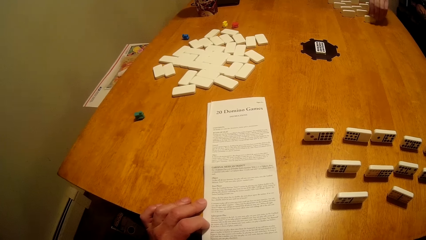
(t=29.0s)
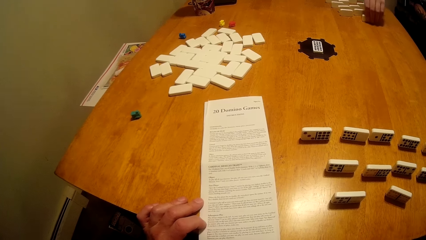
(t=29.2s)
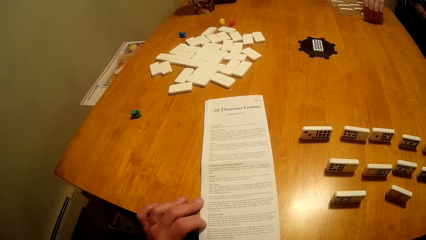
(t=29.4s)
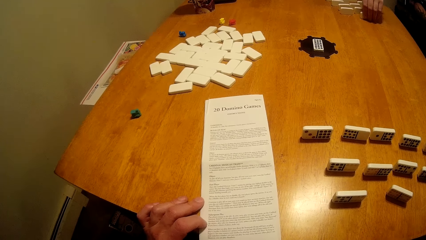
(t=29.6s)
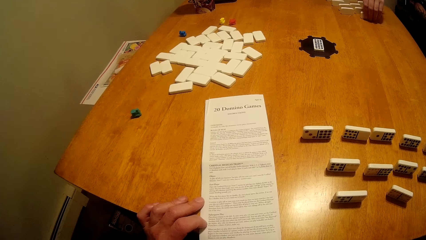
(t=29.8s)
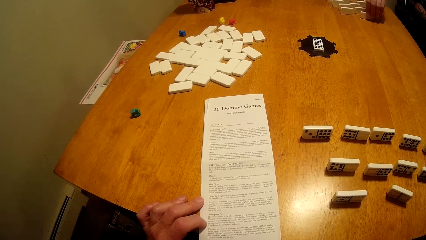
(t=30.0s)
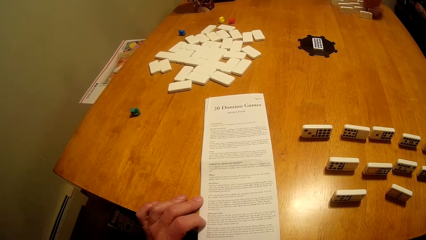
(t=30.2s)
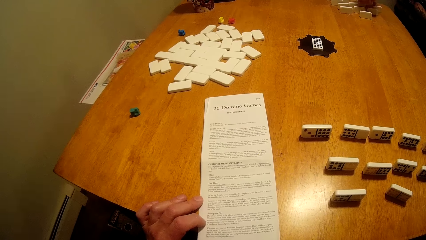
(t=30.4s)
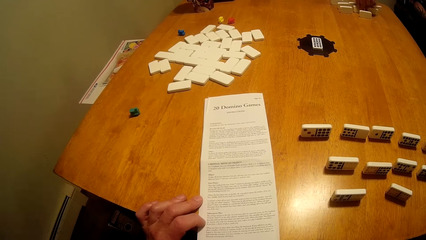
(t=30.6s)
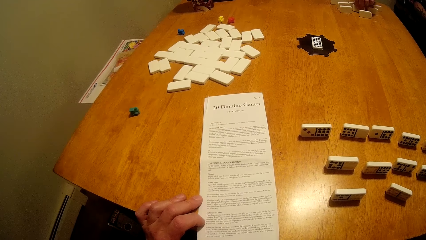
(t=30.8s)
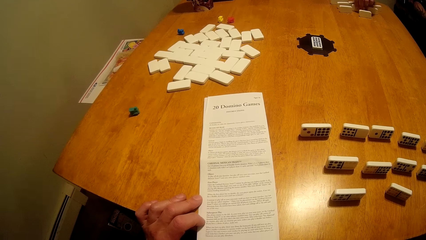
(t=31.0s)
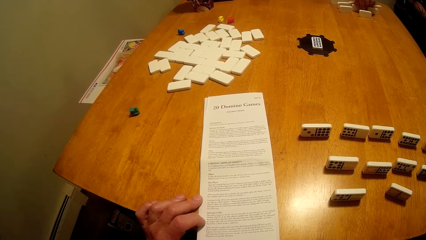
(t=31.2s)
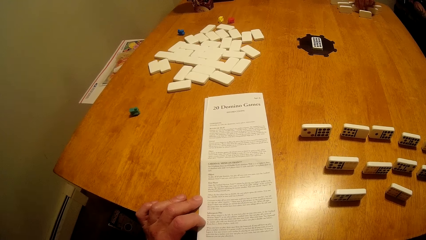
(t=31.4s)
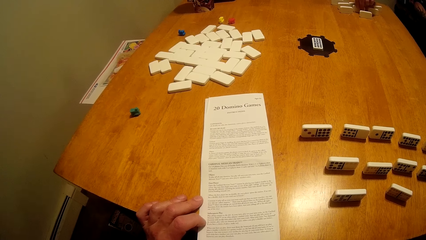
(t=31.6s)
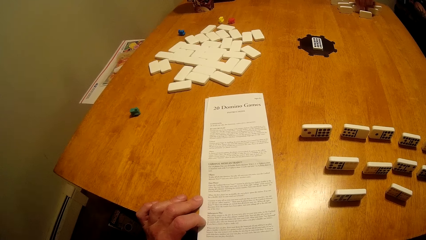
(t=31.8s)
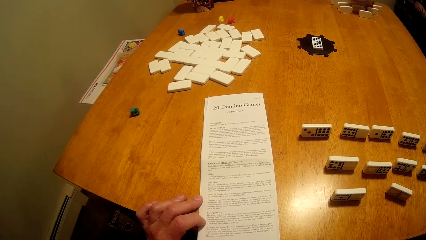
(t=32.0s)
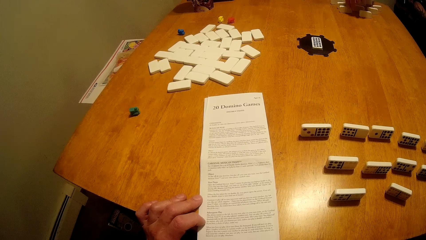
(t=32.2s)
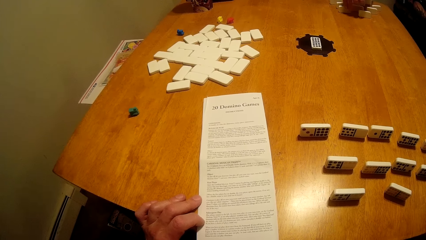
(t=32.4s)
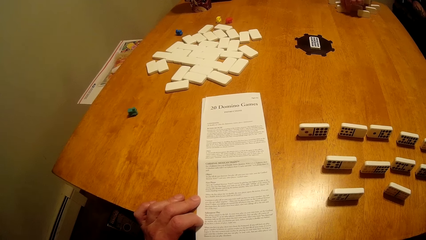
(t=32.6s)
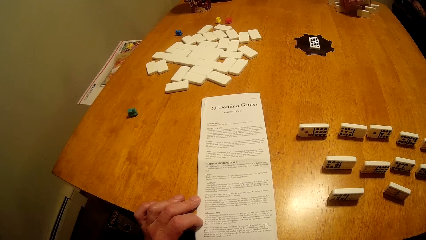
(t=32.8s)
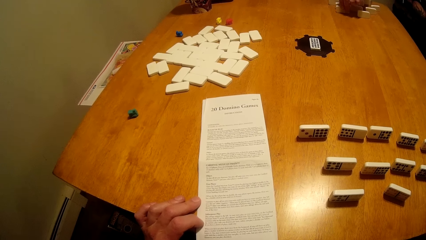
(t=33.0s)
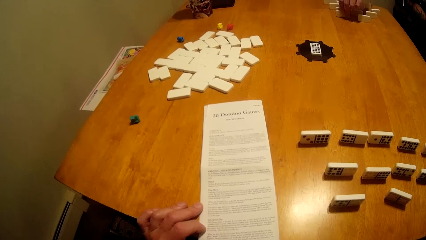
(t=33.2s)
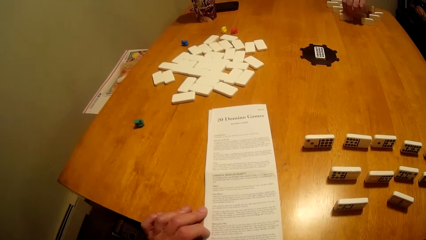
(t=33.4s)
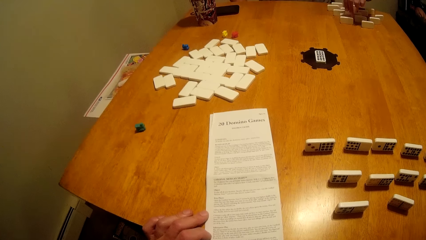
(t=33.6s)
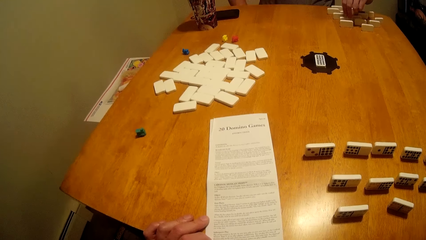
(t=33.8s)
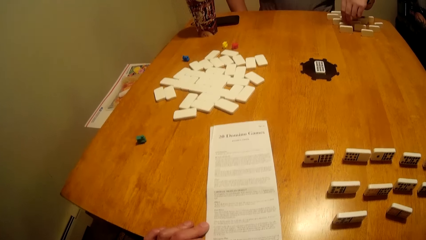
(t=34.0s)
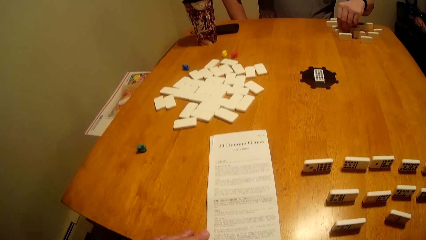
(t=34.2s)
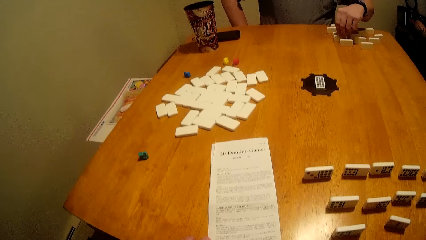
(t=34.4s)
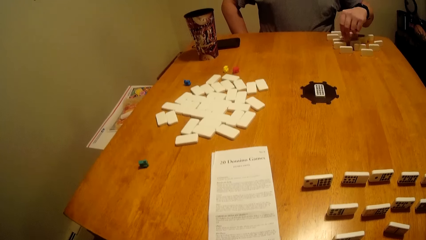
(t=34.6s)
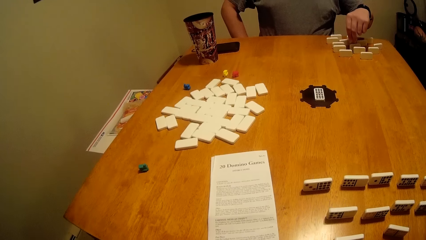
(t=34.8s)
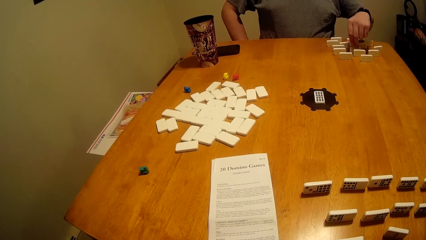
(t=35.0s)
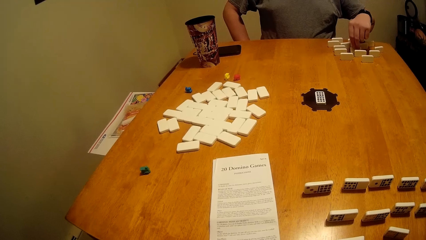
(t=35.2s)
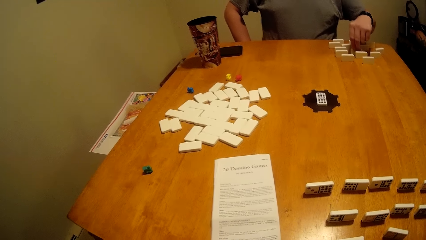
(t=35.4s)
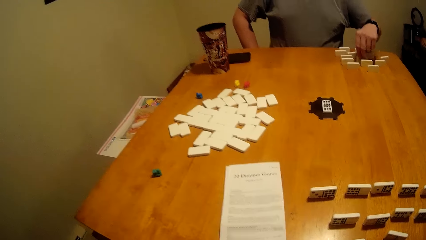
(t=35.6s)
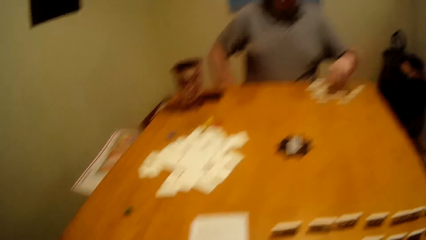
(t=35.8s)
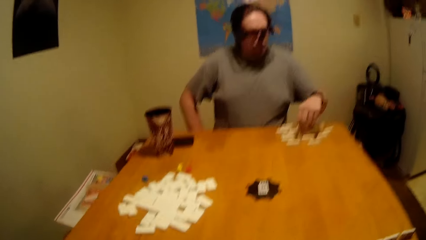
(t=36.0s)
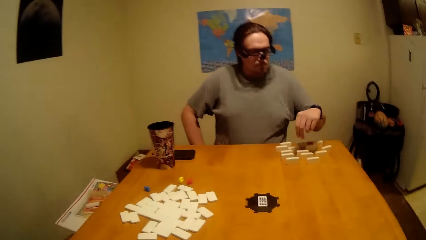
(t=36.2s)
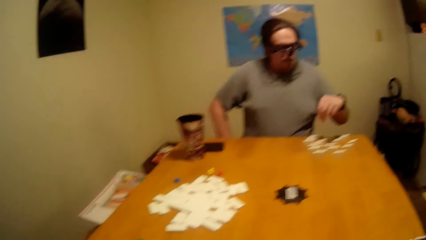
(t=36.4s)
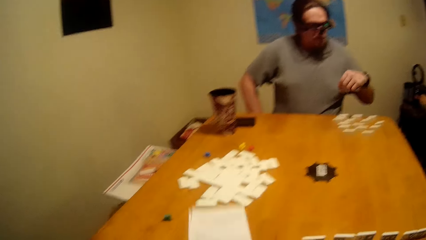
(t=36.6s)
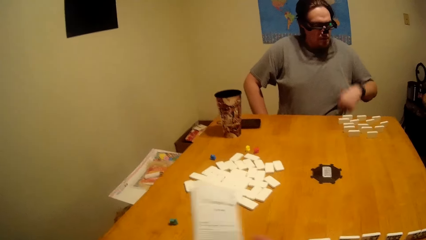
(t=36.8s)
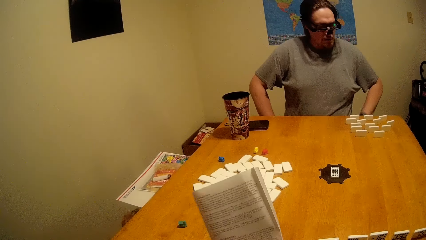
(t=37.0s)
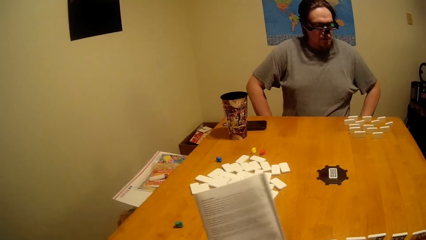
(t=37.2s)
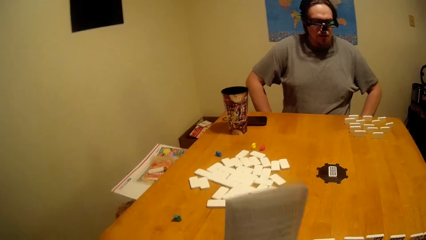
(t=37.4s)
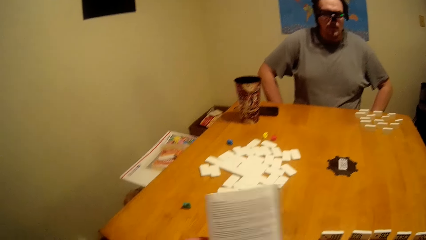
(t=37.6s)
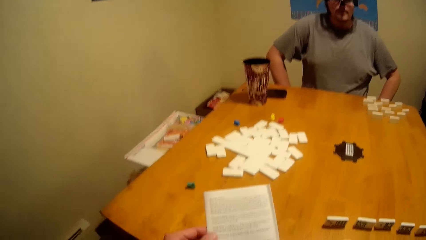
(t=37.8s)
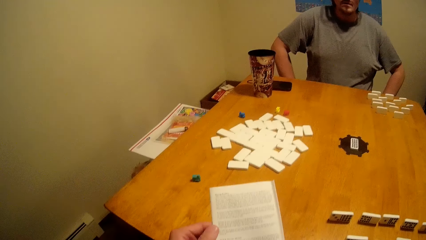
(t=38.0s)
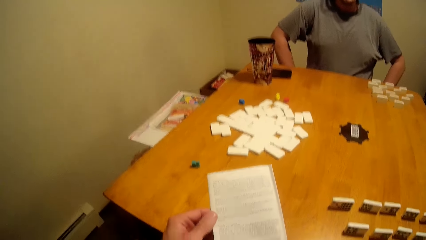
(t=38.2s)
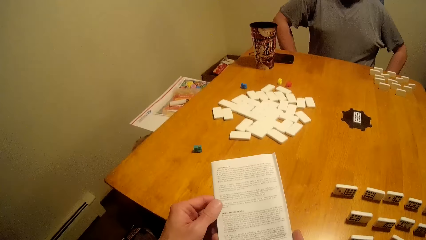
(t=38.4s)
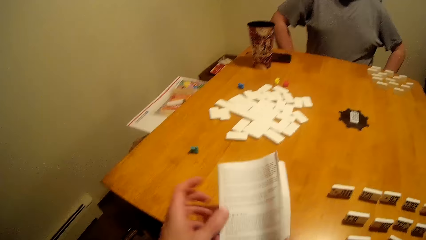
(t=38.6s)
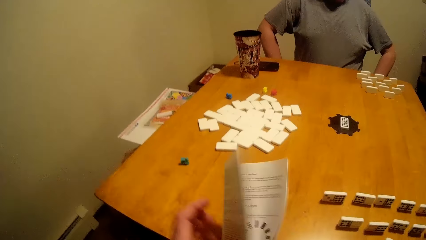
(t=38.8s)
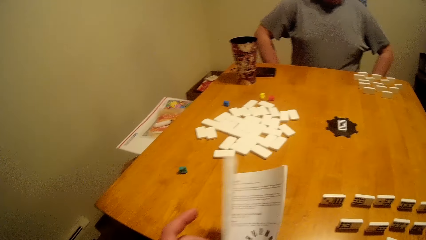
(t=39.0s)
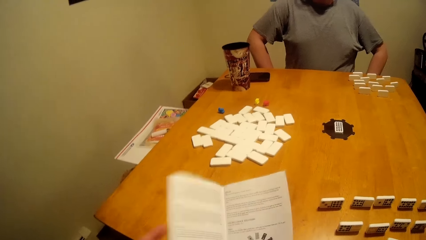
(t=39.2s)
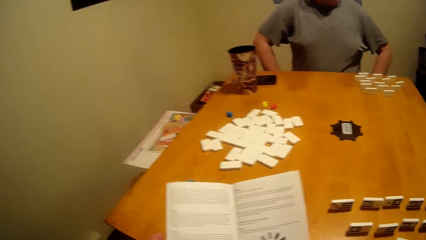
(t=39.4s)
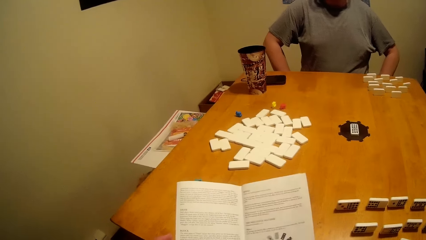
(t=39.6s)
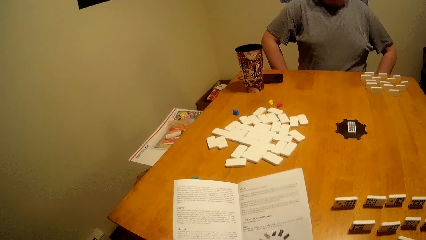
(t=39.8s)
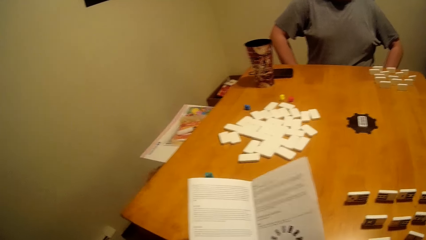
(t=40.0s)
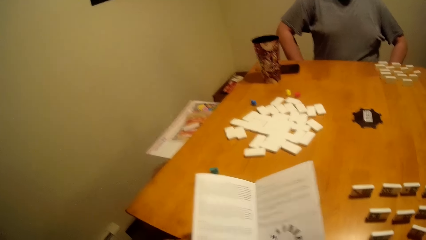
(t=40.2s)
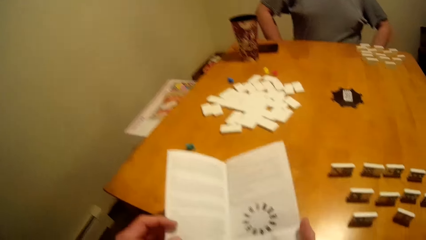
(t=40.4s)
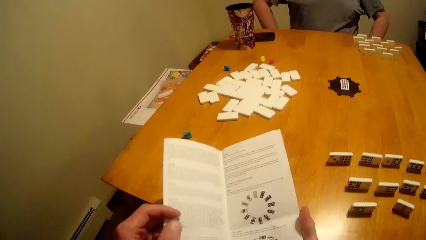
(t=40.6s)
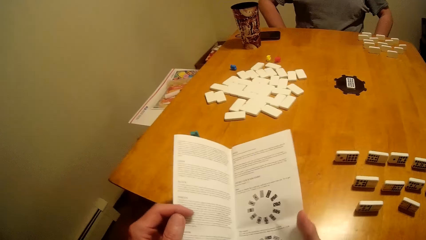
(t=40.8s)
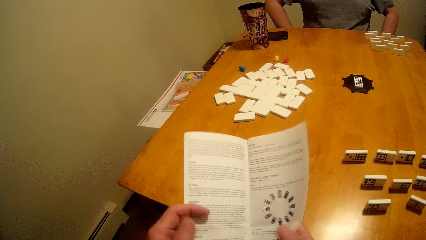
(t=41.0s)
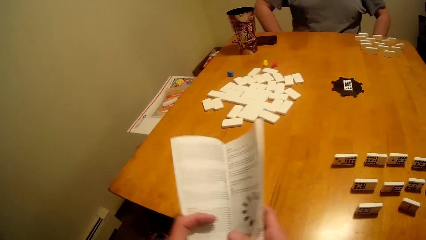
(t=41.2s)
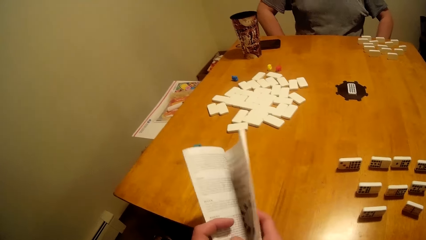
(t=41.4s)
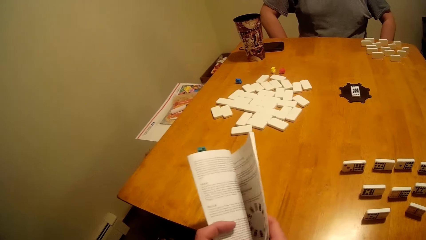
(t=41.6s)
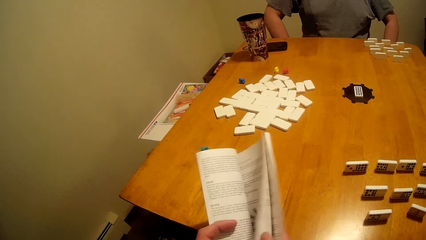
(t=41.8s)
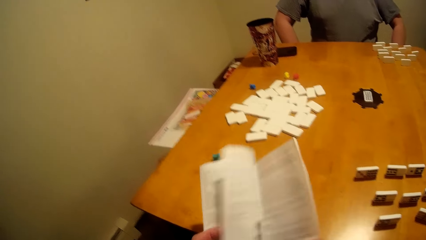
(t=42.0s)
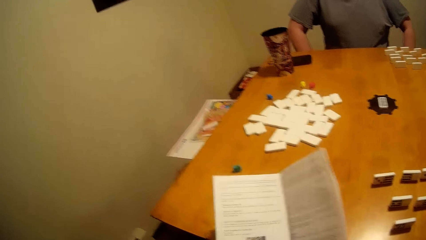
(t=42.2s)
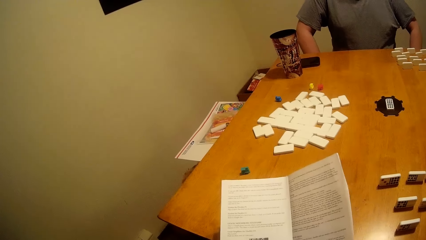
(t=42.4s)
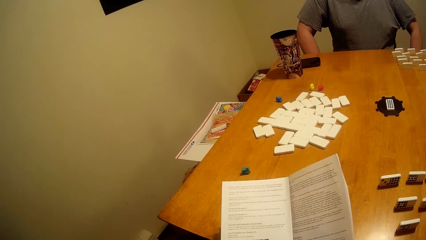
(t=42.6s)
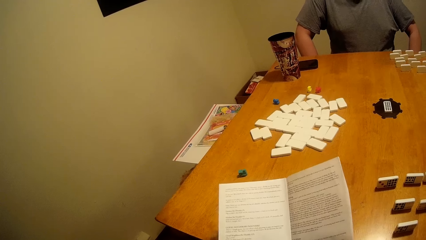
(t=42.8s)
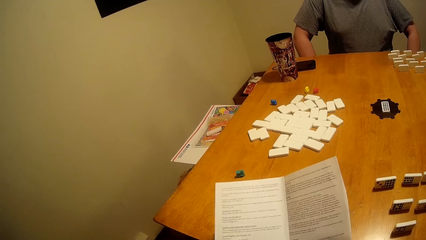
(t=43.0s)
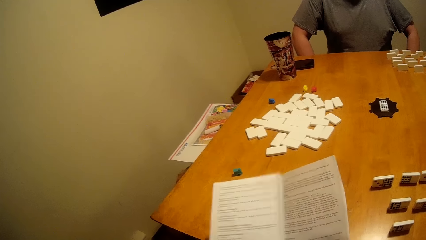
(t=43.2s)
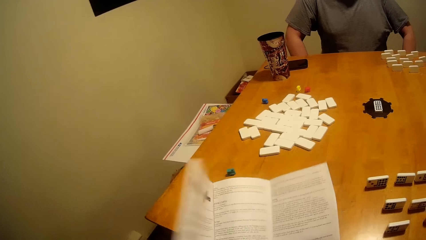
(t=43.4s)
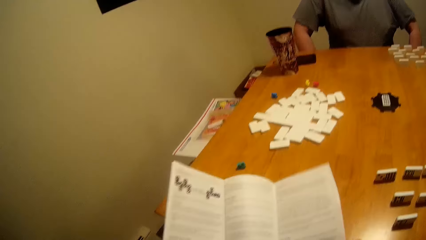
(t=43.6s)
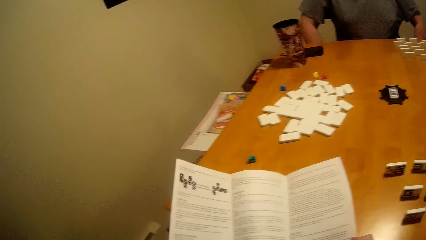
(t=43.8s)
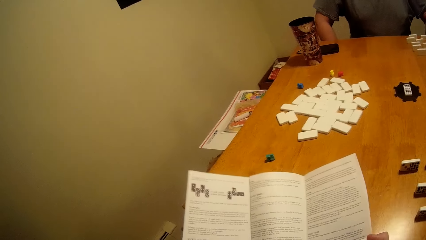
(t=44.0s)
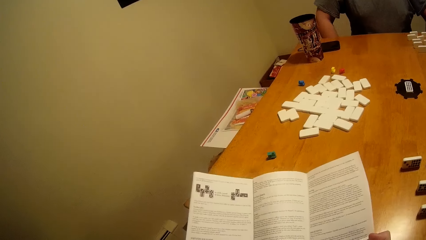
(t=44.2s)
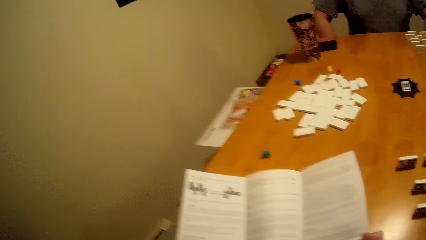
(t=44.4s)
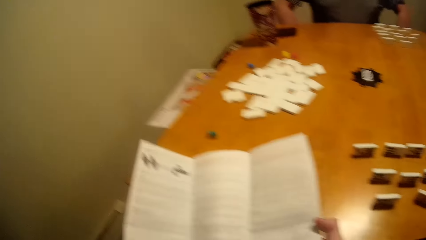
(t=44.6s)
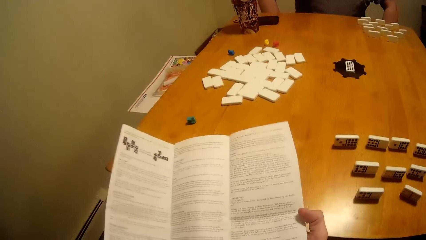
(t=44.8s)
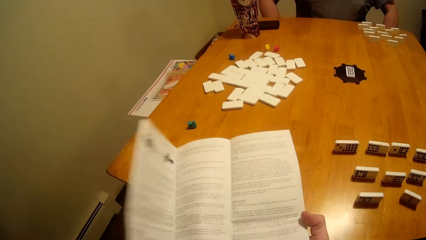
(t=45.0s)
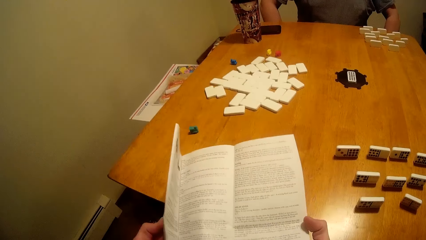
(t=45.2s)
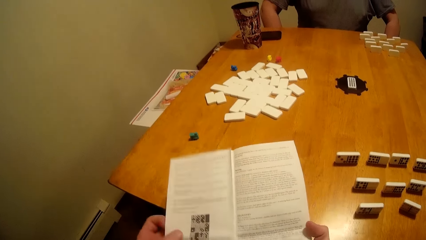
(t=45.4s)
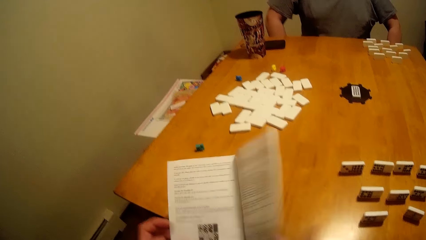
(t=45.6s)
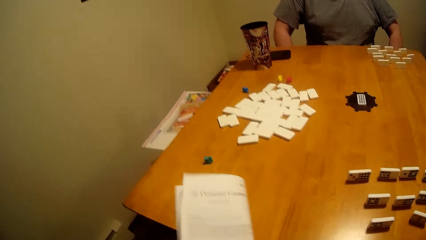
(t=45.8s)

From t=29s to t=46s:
Another person arranges the dice. The camera wearer picks up the manual. They flip the pages of the manual.
